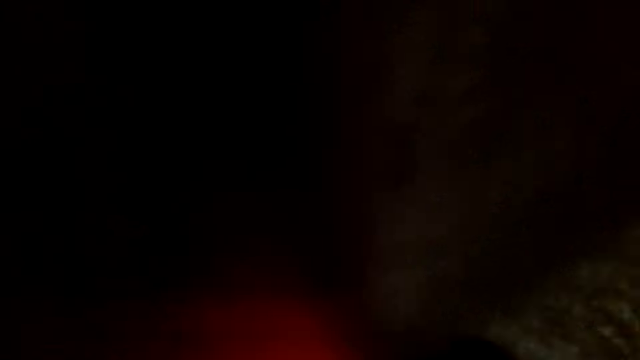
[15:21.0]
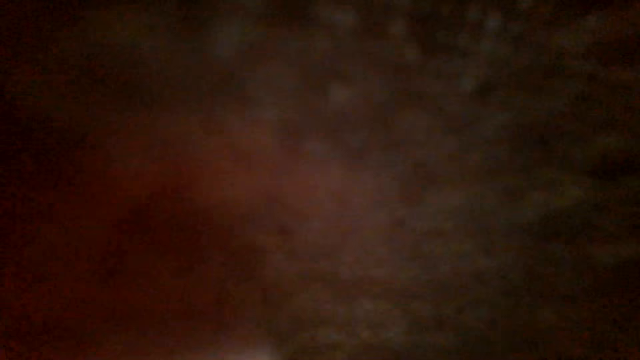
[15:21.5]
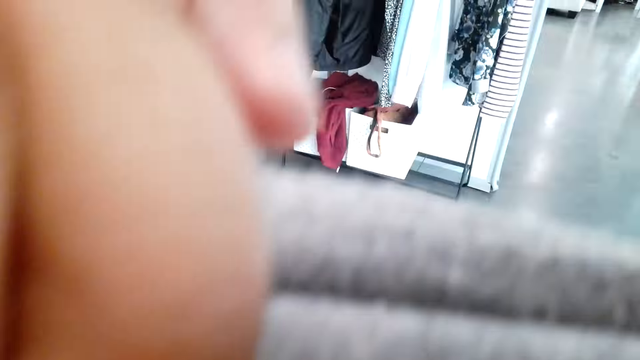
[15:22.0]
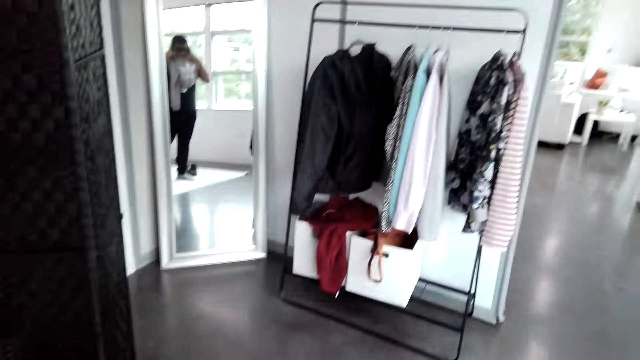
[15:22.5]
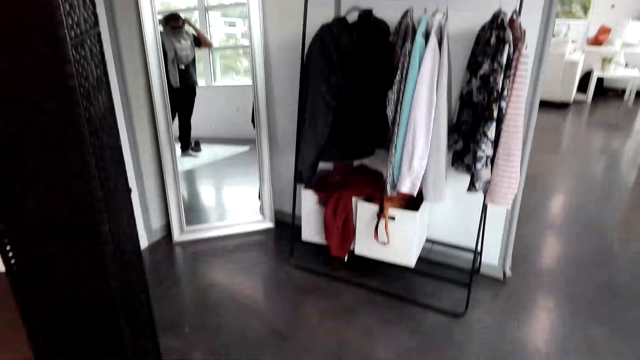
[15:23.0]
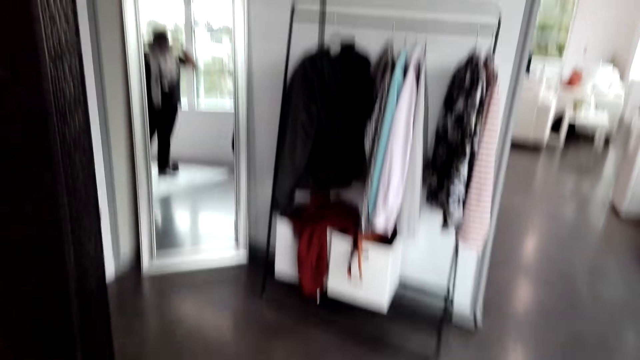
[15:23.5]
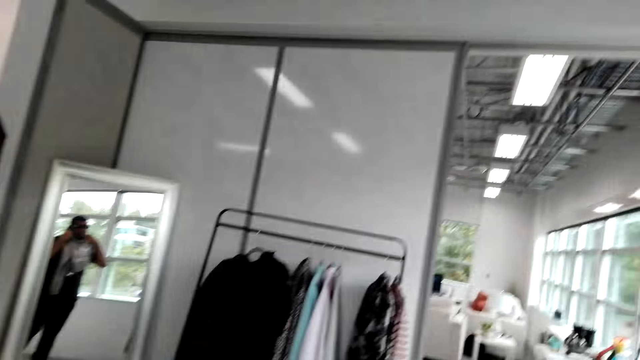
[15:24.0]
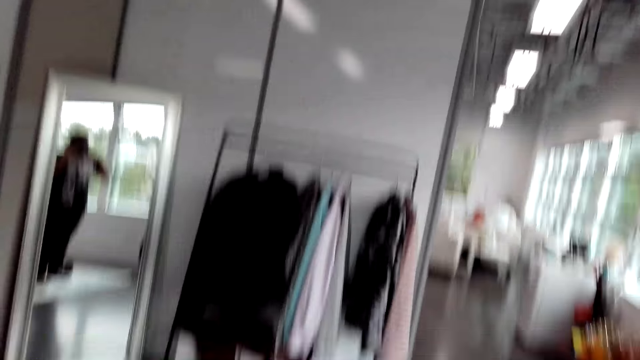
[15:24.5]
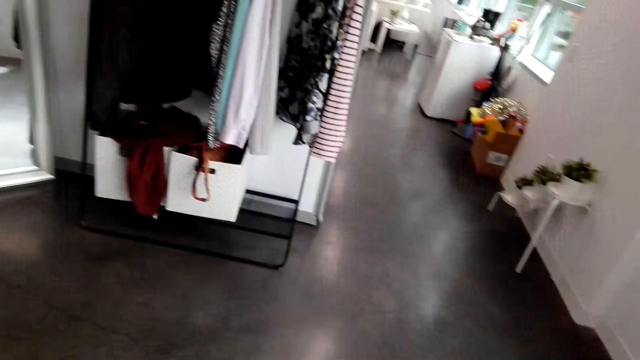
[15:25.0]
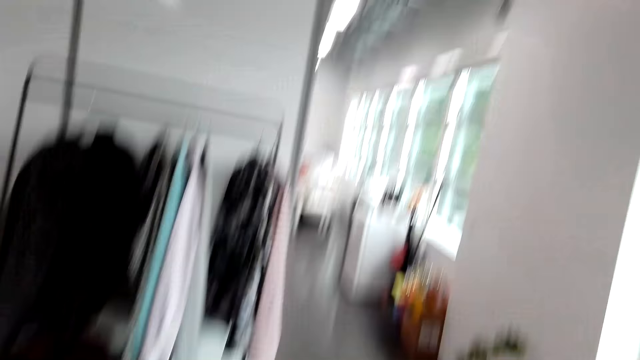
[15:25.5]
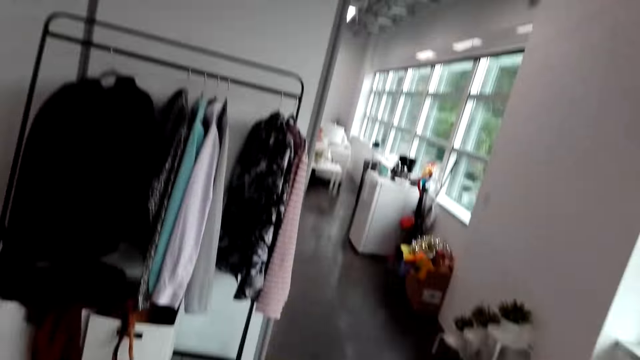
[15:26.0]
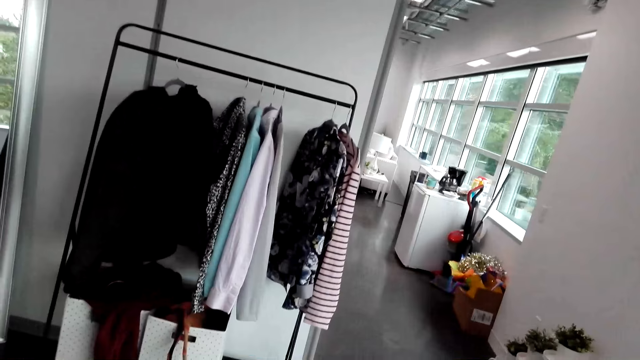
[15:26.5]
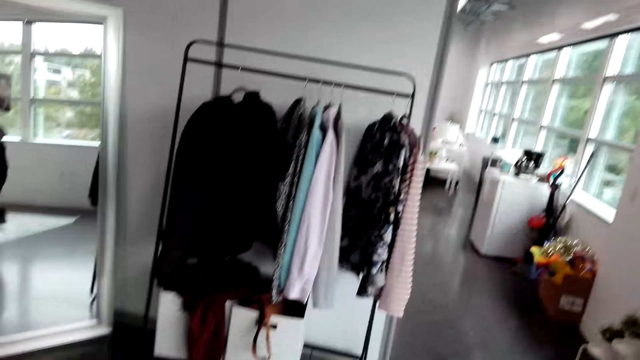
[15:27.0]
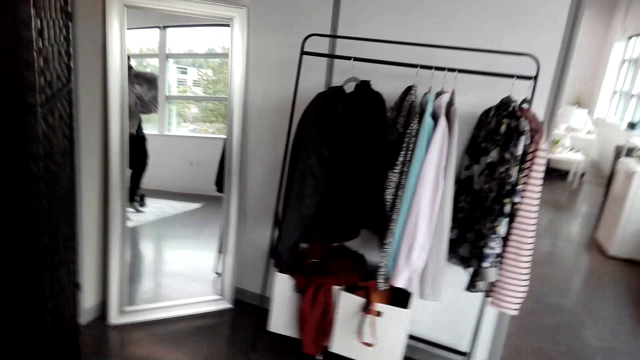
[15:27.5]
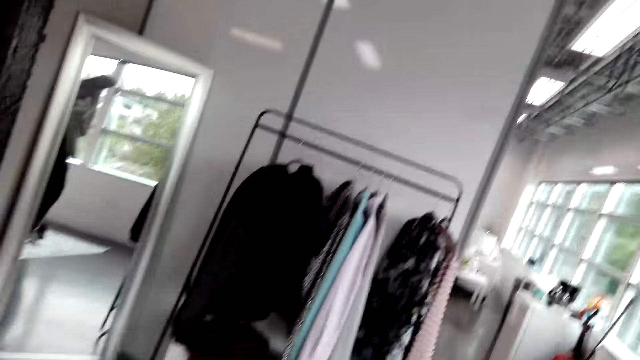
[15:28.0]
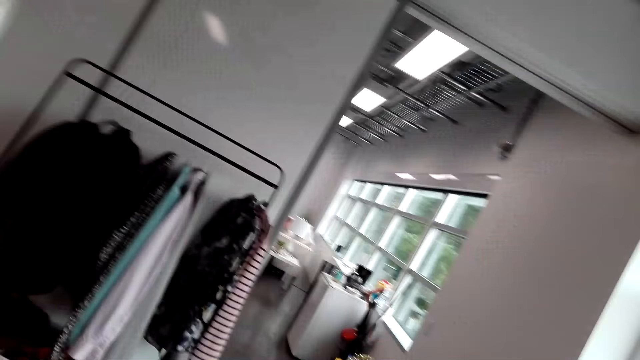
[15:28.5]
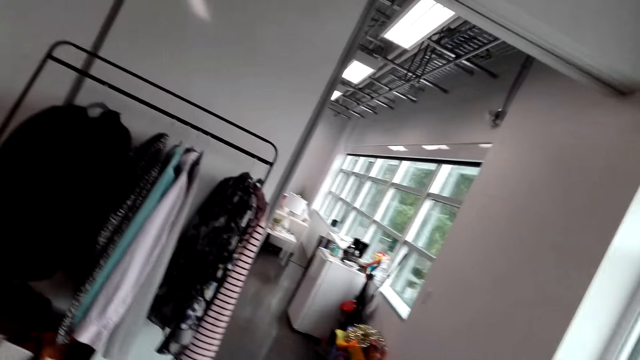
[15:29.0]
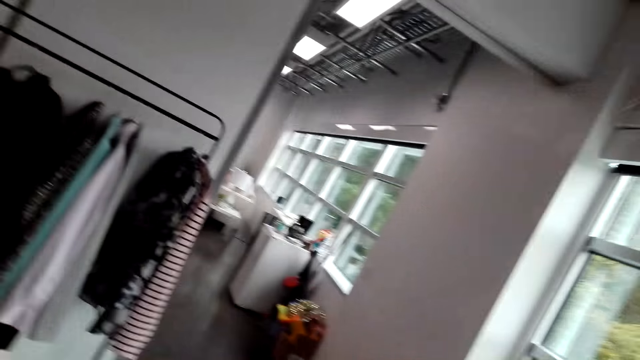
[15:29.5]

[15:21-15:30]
The camera wearer looks around.

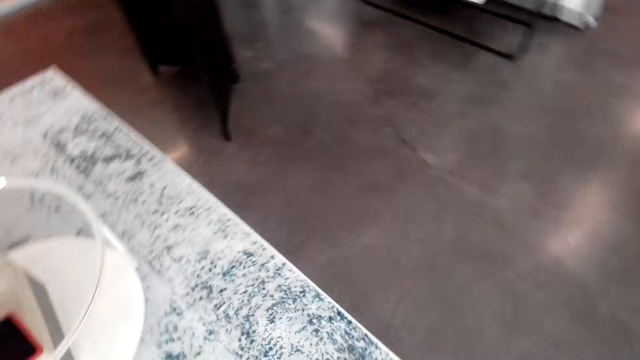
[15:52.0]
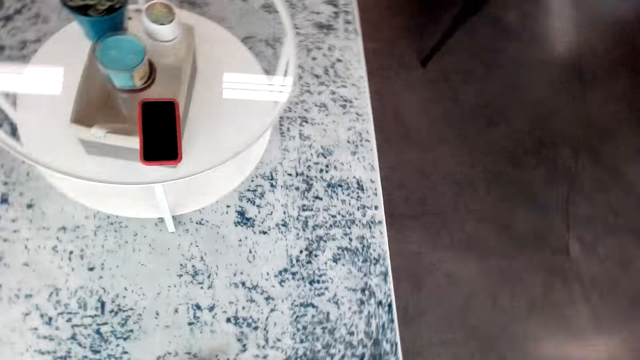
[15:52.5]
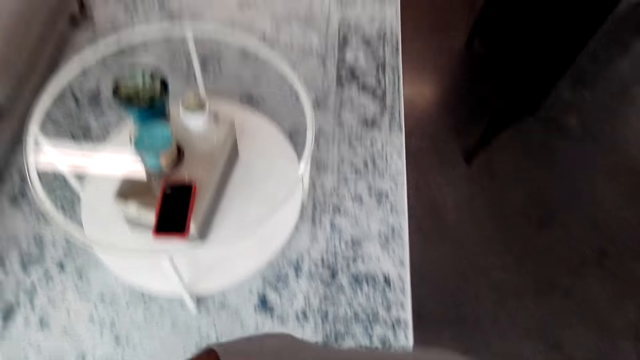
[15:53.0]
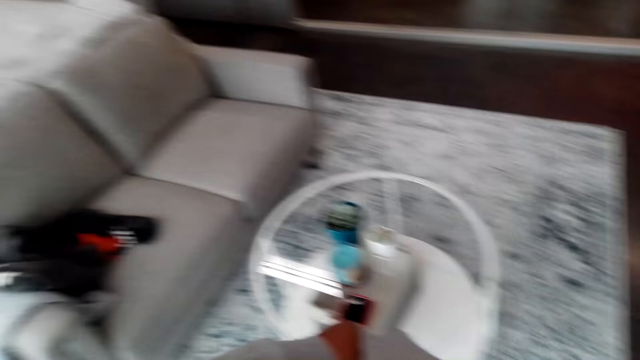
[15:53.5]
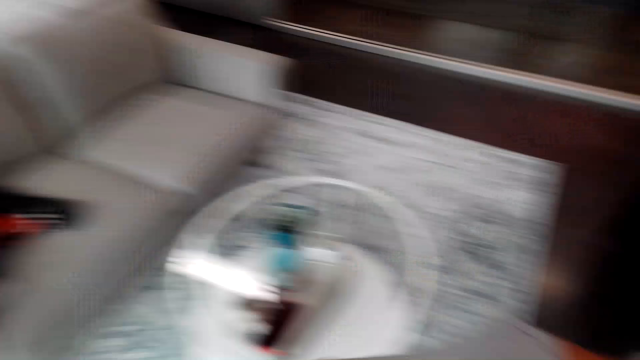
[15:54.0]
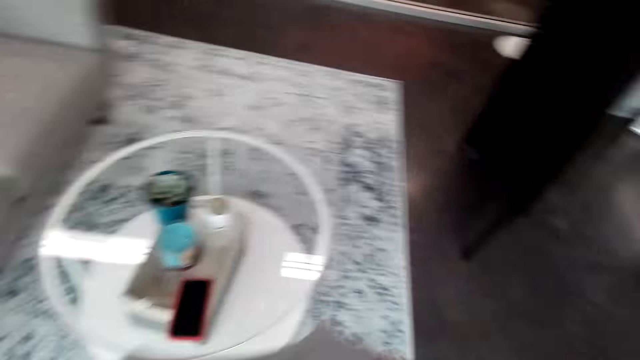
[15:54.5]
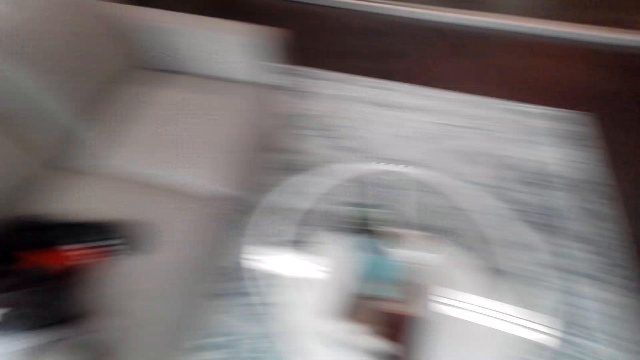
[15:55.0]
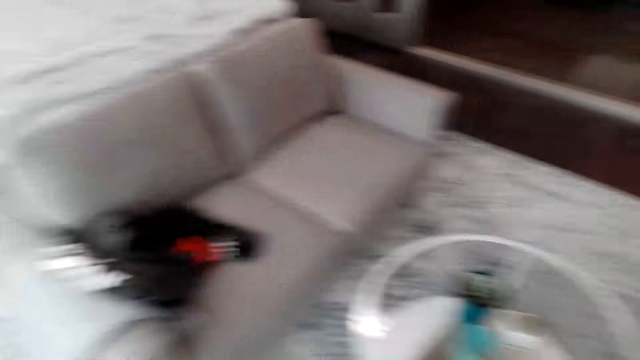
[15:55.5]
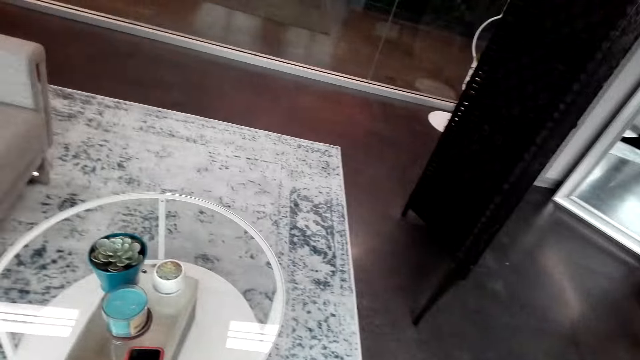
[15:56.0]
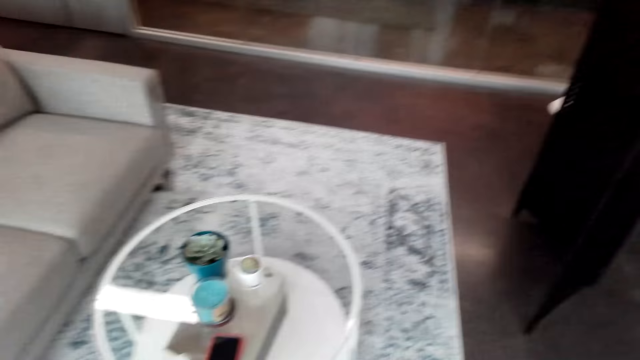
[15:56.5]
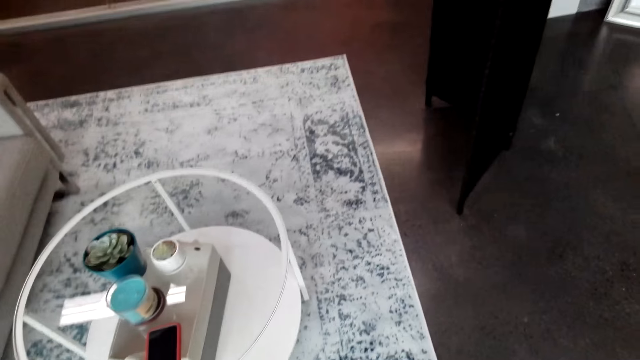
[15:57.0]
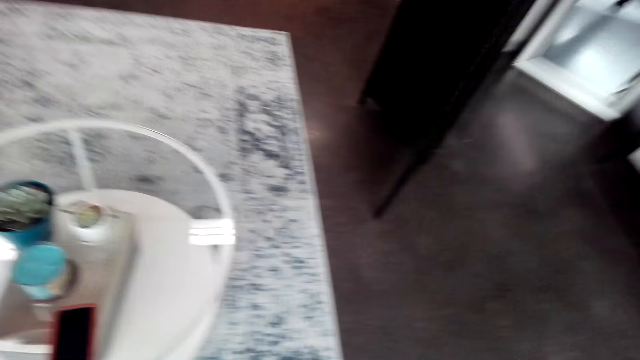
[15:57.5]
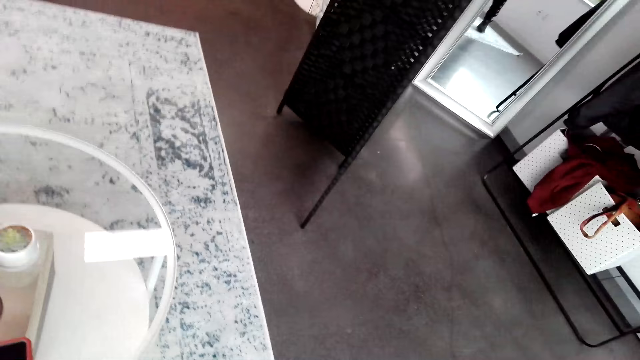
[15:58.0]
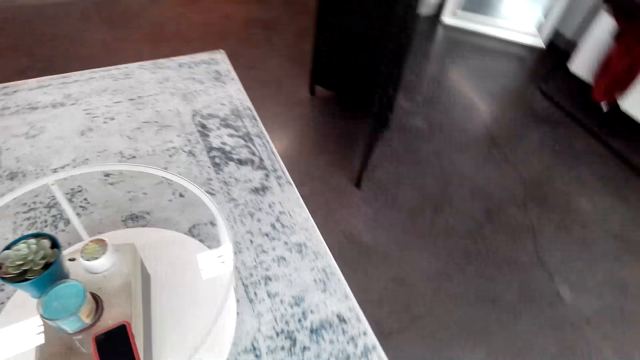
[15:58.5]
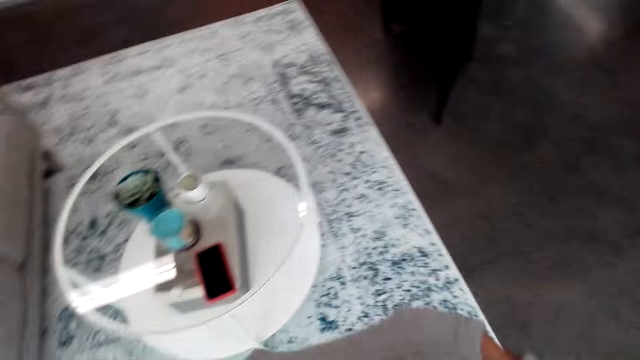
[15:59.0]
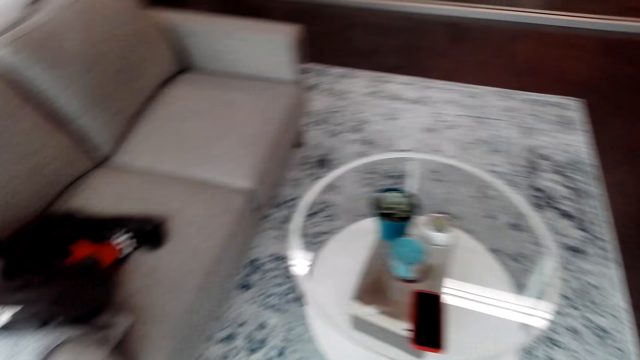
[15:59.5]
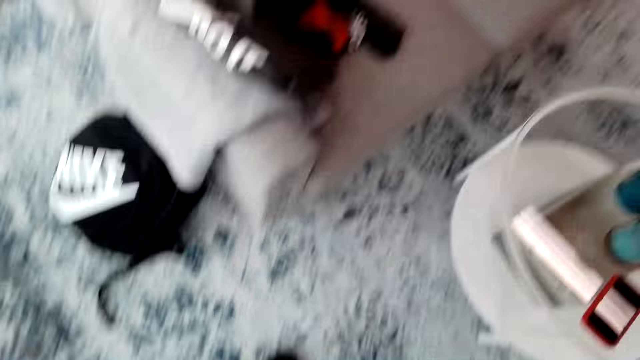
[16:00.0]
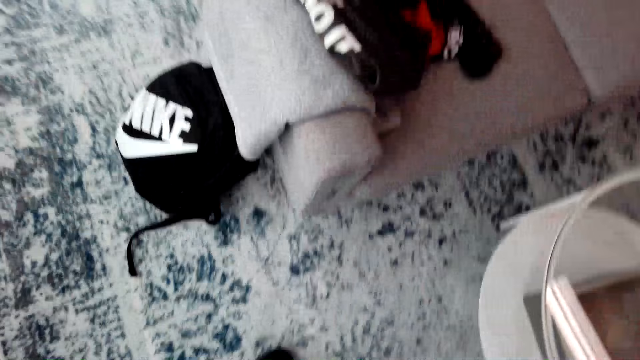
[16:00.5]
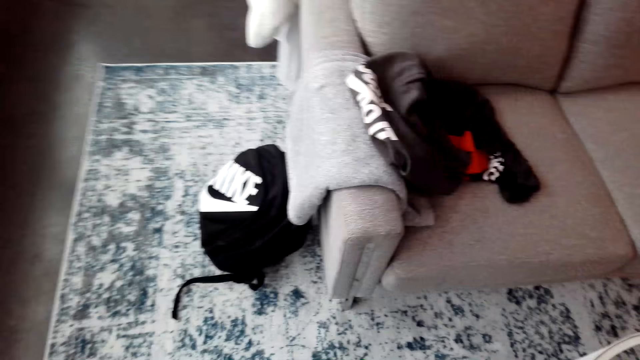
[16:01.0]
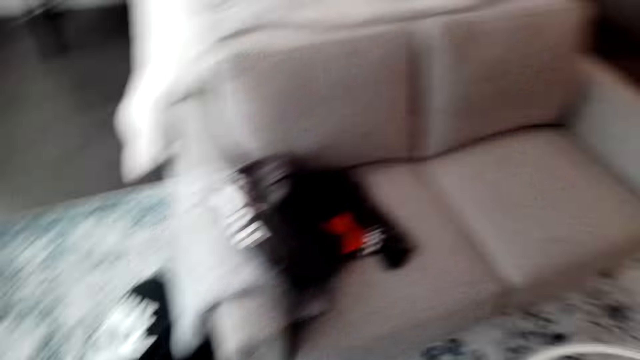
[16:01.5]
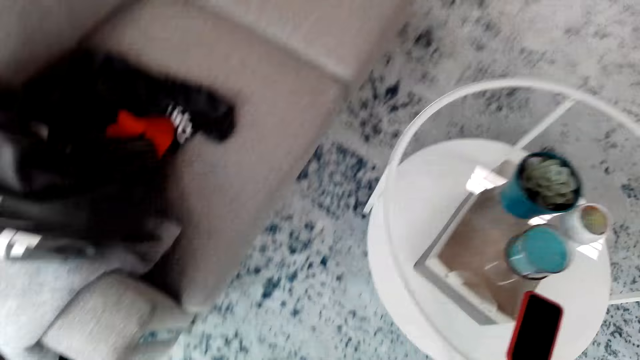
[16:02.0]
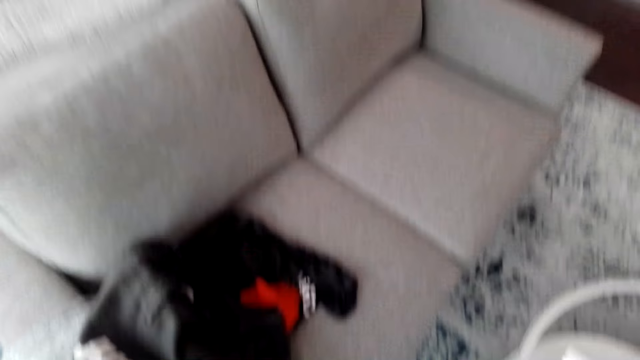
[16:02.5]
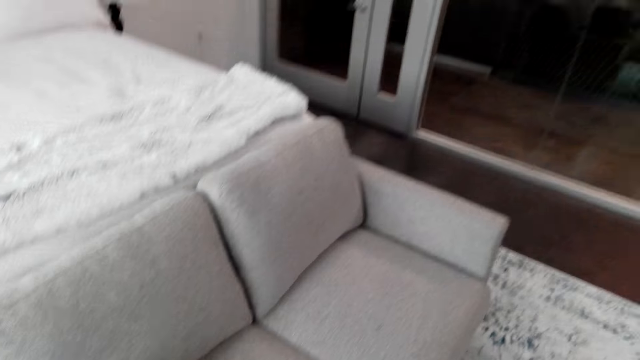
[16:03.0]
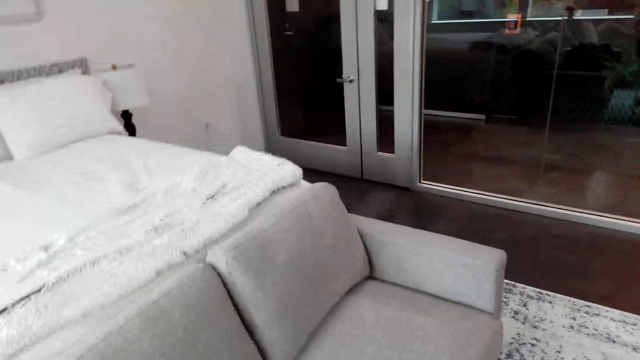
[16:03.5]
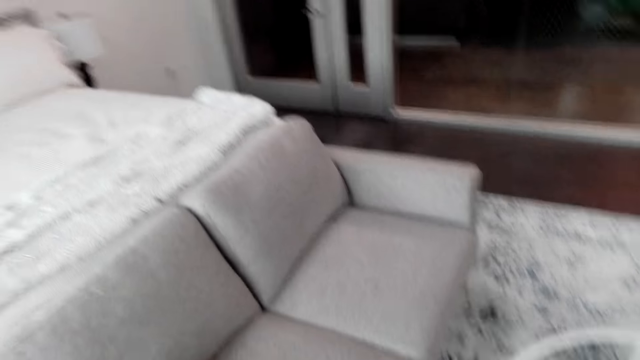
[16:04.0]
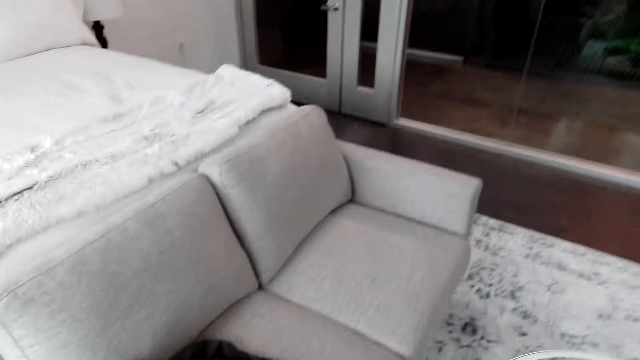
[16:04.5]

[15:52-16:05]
The camera wearer looks around the house.
